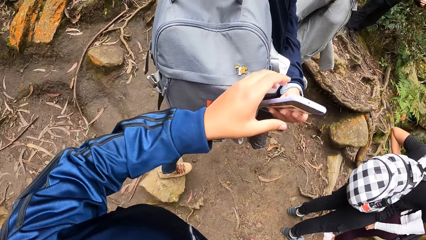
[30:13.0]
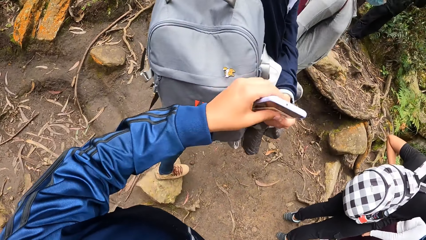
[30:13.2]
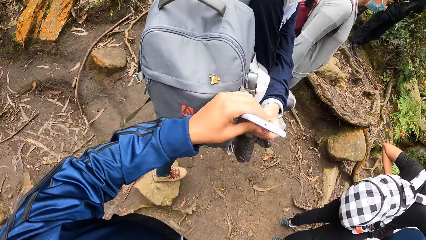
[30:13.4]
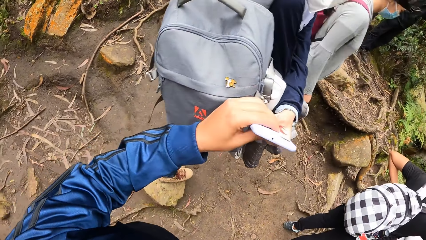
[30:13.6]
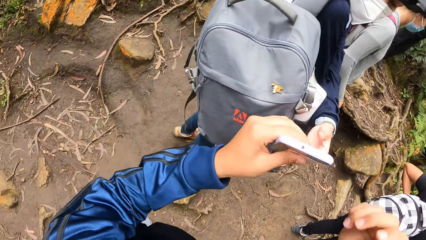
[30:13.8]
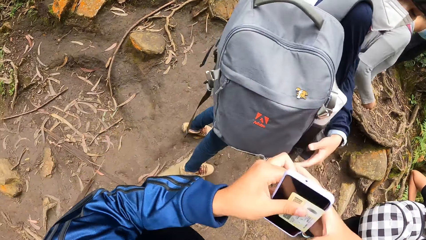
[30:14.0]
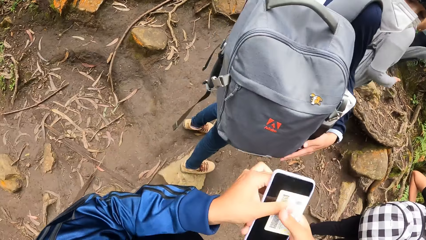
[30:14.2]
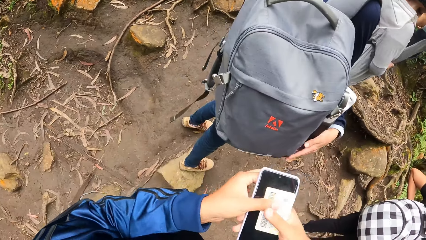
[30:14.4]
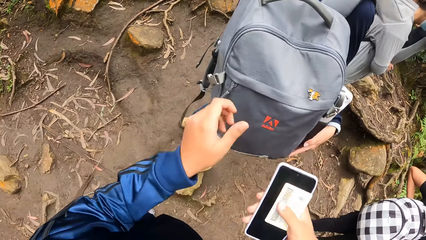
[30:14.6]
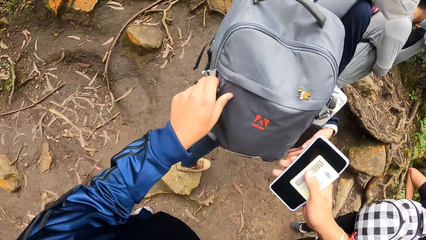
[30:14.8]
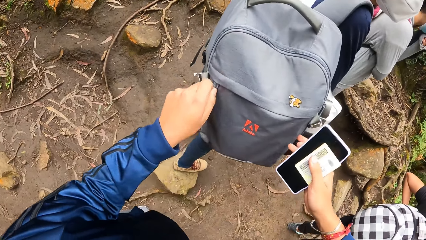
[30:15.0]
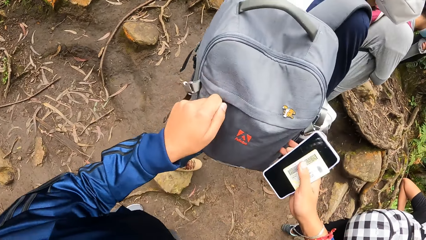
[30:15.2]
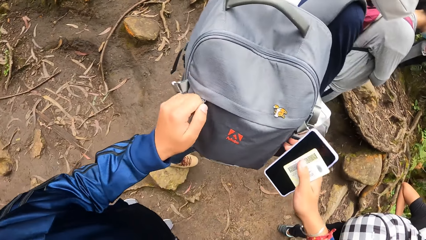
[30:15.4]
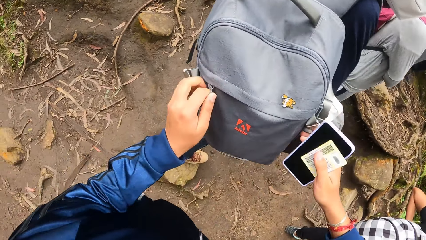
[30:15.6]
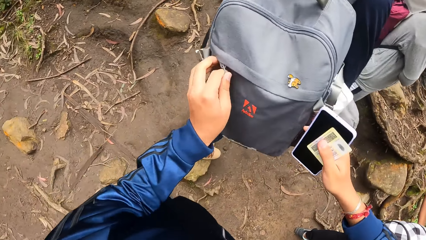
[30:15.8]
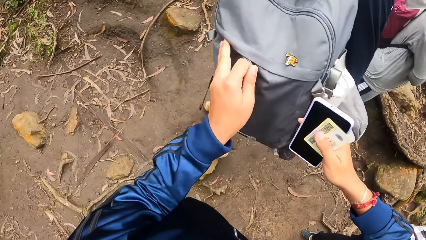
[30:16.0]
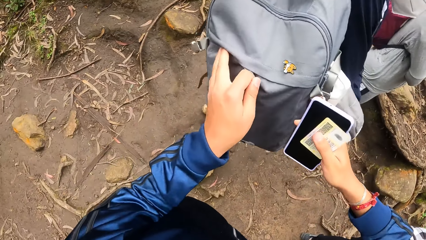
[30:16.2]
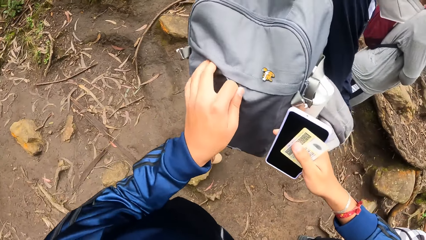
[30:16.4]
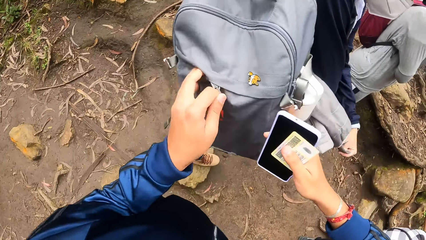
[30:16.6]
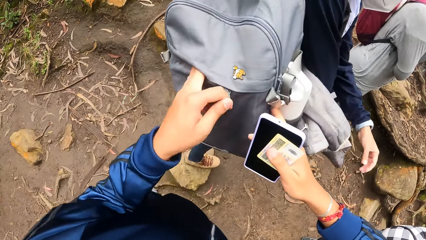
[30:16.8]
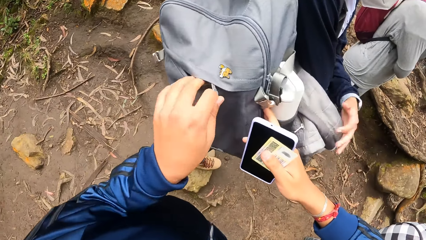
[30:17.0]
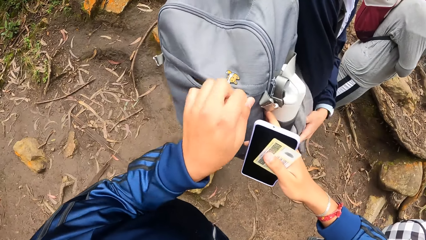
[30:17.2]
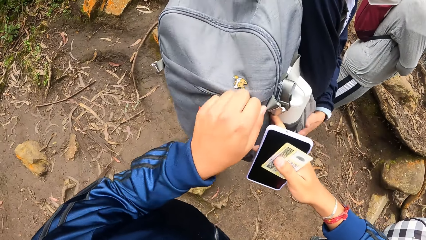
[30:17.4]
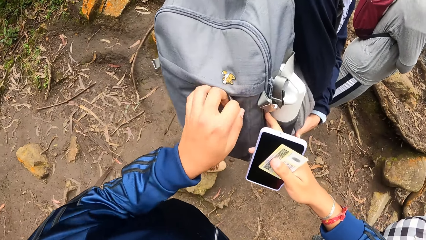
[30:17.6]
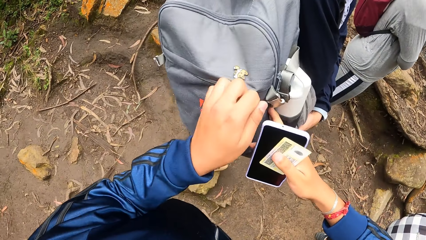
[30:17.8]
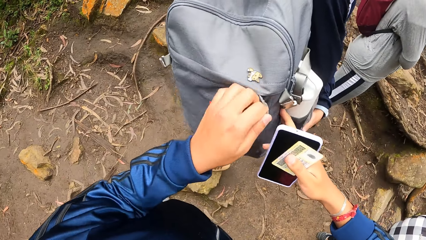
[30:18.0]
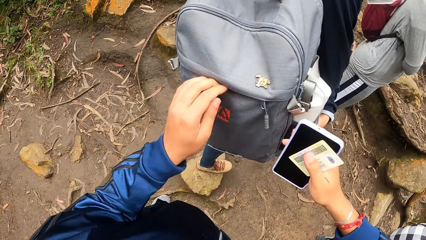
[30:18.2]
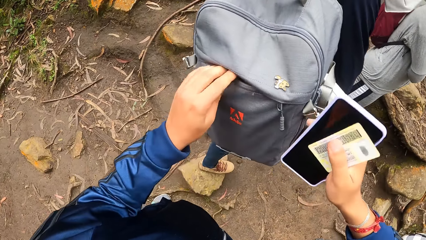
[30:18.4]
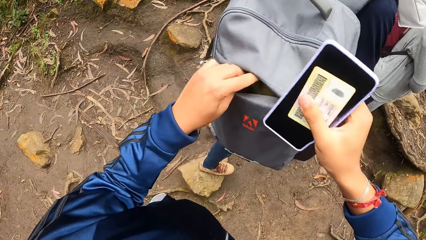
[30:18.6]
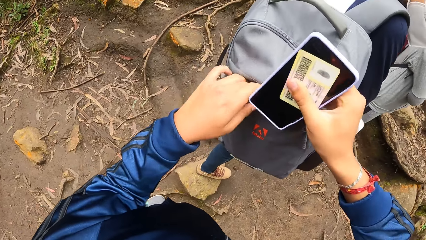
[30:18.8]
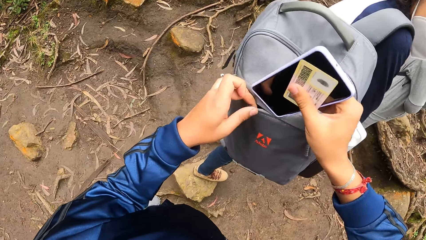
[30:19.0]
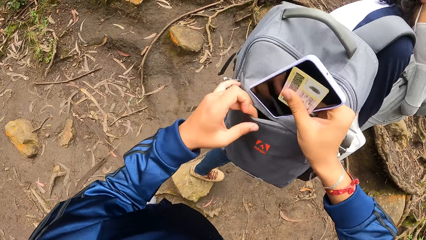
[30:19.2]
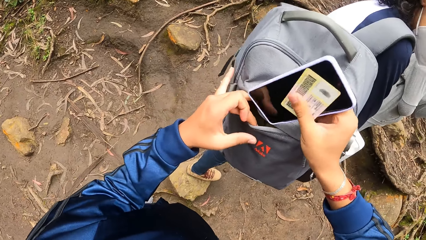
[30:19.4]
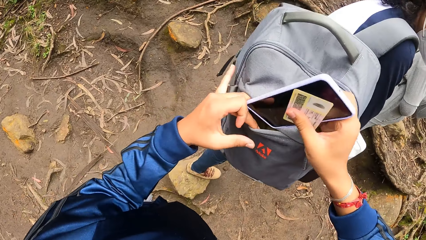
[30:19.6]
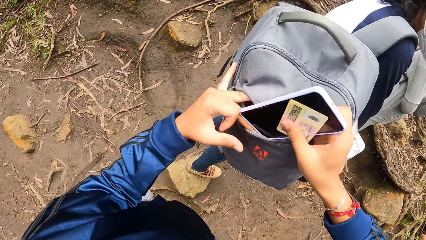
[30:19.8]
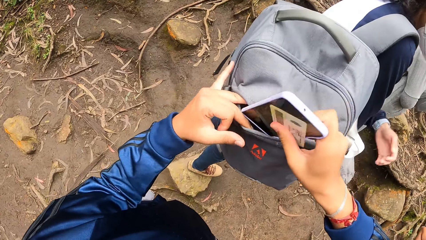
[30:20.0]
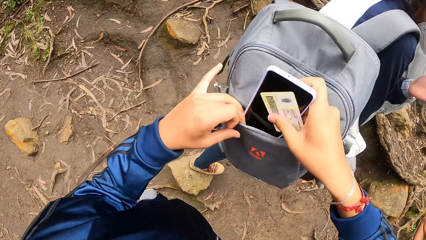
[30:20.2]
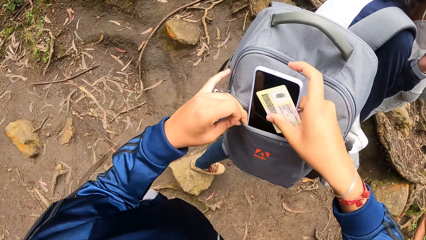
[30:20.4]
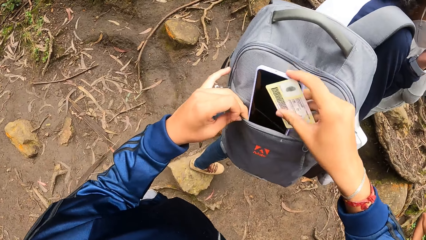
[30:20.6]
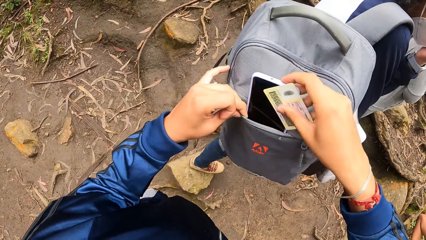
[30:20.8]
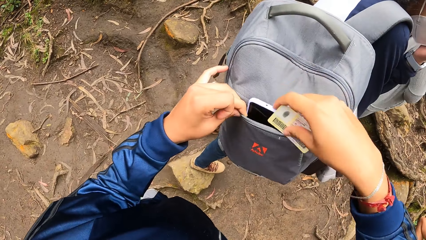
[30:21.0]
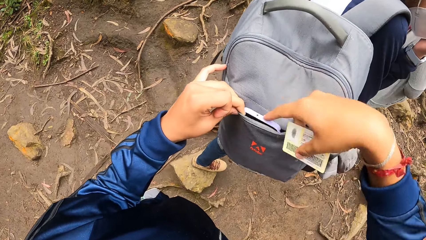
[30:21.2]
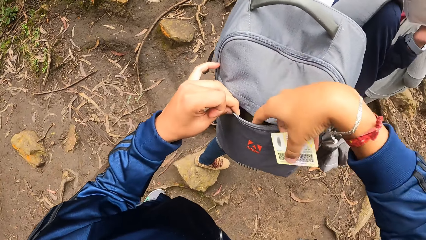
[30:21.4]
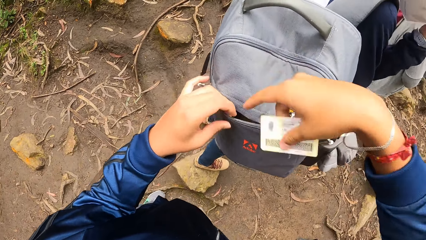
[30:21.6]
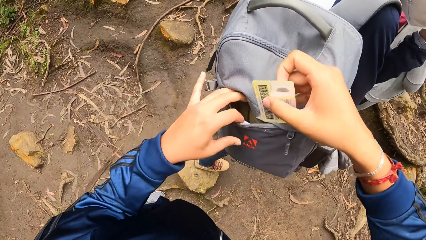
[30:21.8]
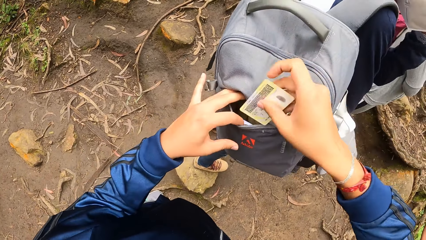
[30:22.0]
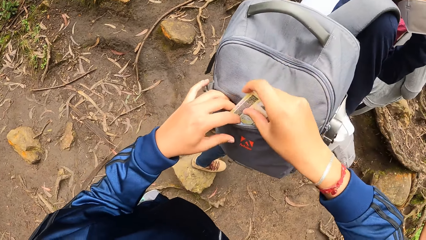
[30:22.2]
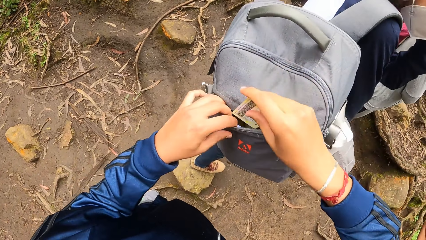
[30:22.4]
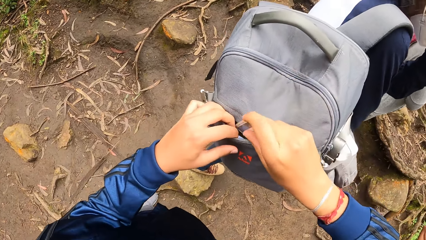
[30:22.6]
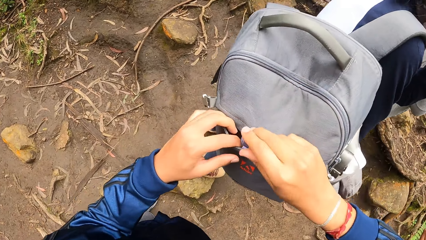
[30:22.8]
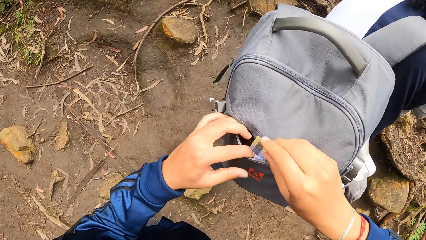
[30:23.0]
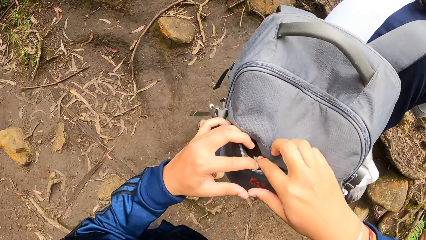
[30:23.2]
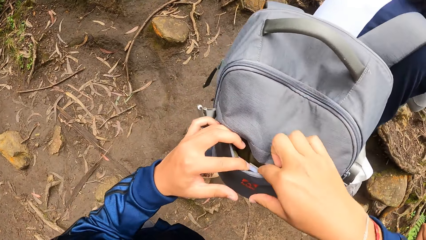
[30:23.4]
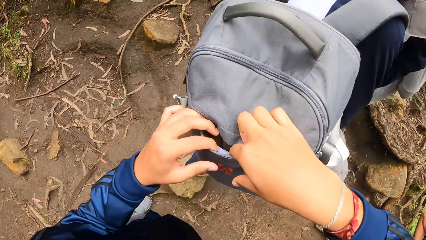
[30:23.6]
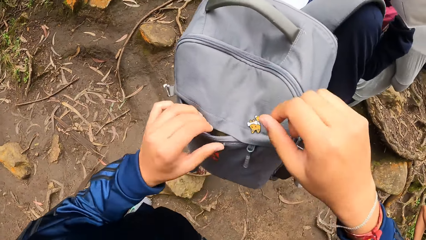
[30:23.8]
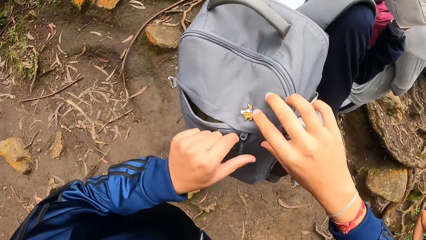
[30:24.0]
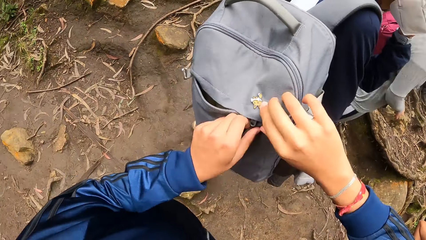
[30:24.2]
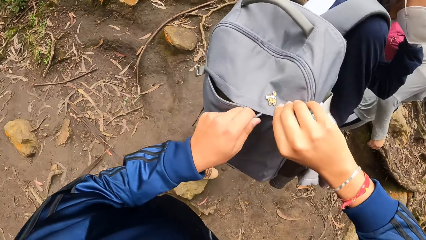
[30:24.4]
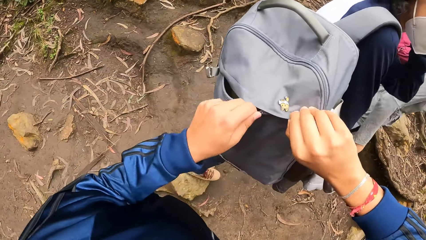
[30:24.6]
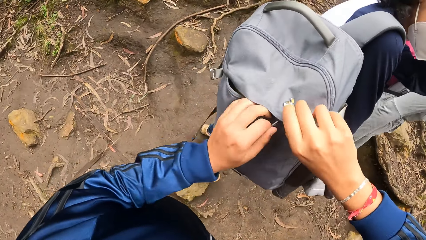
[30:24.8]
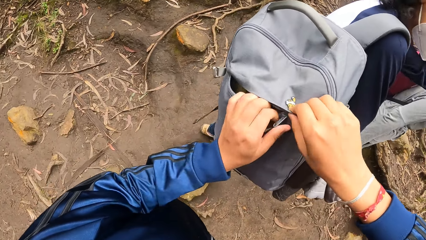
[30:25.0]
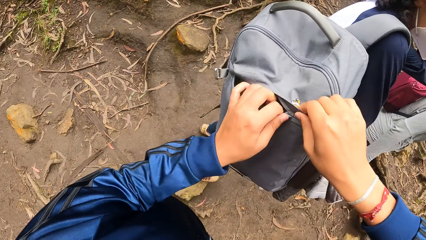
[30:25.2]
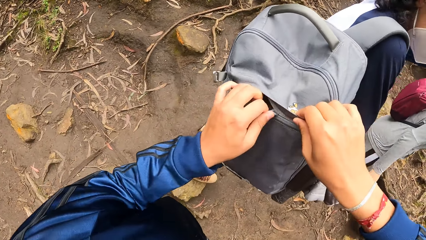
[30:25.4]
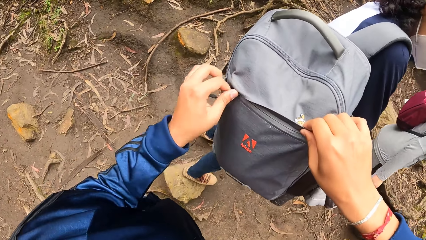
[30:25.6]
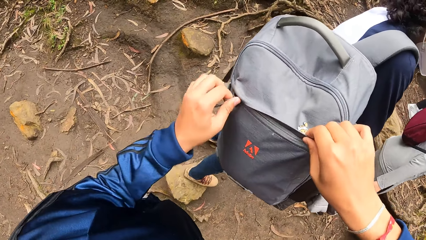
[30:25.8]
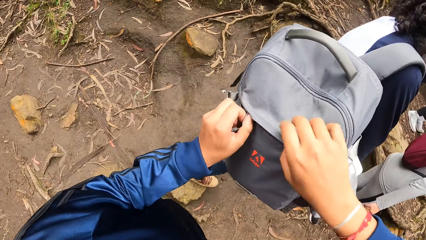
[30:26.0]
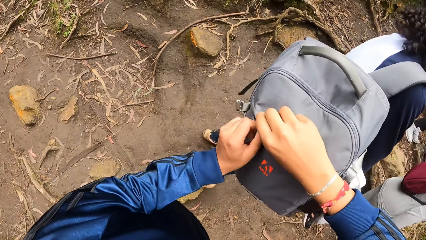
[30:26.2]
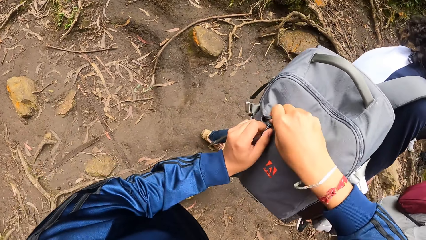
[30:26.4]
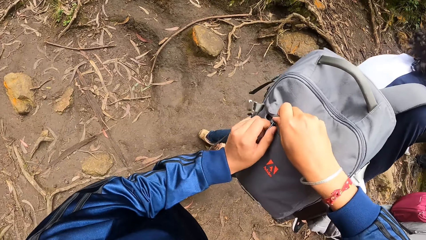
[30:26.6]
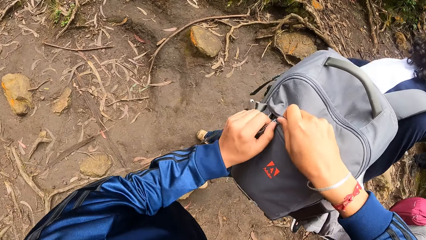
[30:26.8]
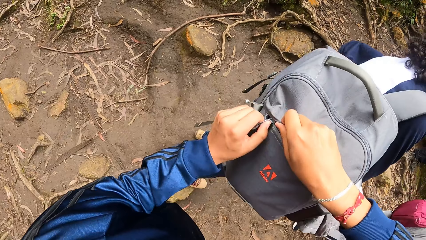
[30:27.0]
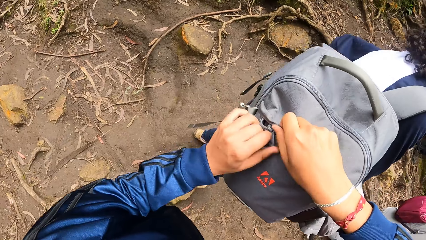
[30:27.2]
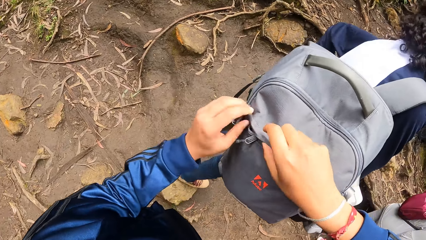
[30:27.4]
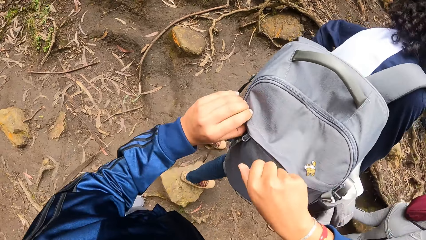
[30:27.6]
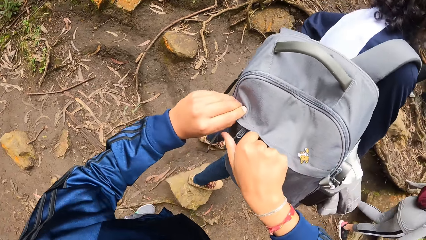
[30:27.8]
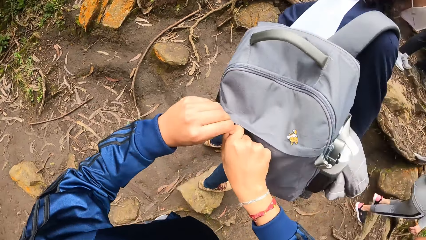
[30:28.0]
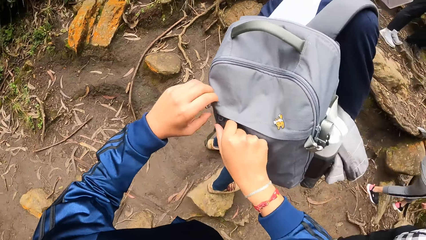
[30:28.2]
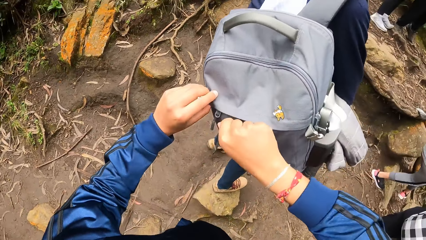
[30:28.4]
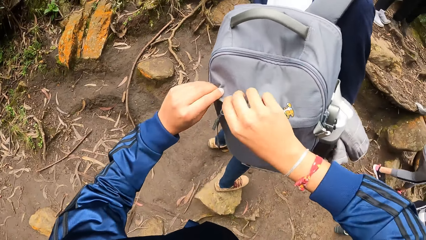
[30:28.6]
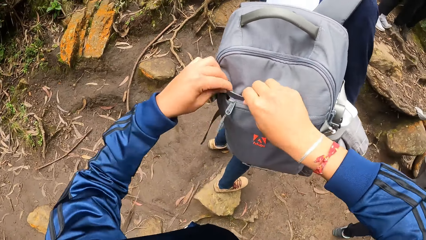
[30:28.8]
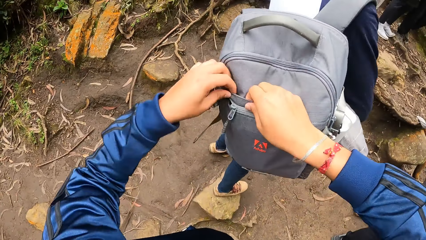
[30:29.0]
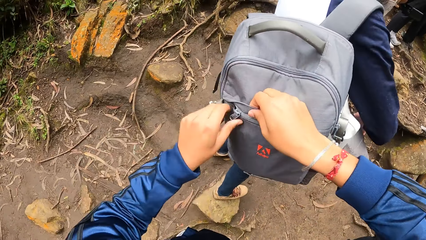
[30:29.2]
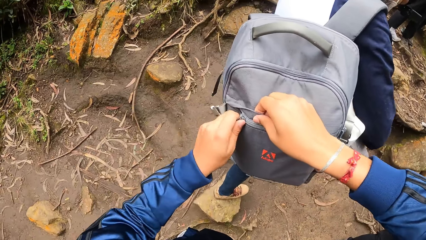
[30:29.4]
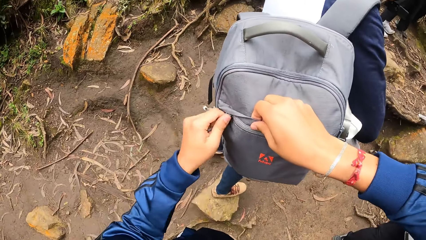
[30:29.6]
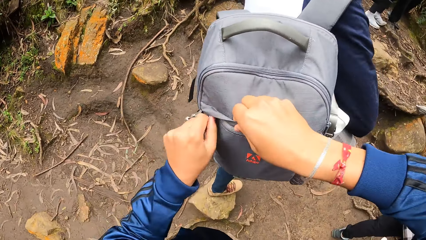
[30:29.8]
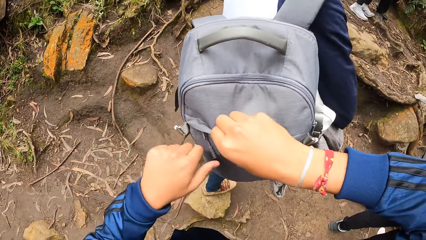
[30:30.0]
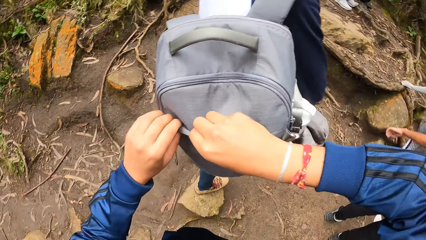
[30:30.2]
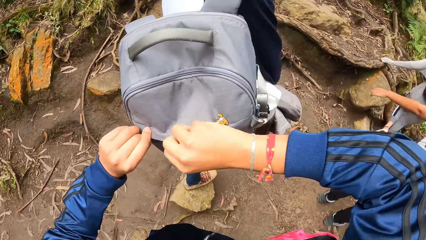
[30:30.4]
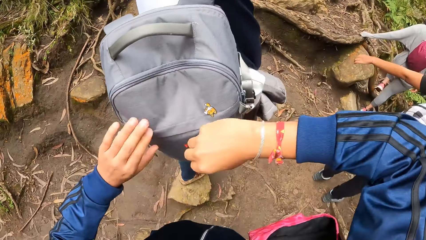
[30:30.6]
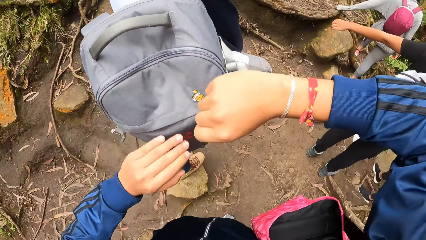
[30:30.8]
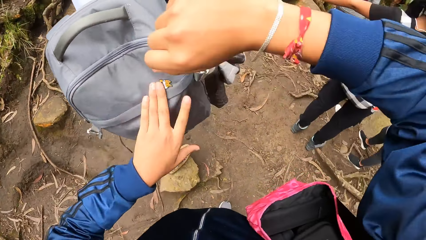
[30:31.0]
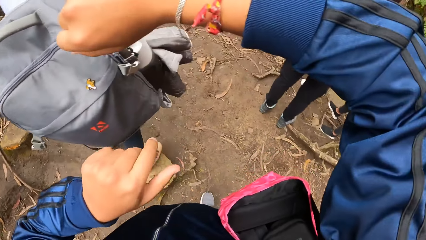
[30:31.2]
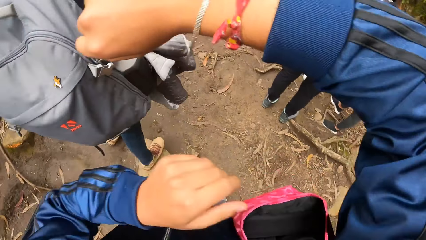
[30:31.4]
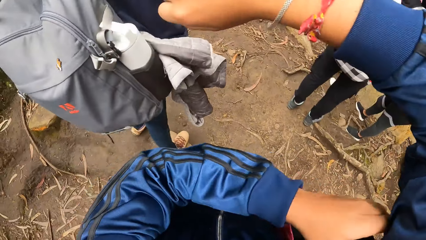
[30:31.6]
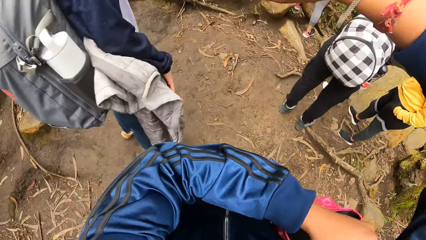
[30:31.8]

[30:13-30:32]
The camera wearer takes the phone with the card from the woman's left hand with her left hand. She passes the phone with the card from her left hand to her right hand. She unzips the bag with her left hand. She holds the bag with her right hand. She places the phone with the card on the bag with her right hand. She places the phone in the bag with her right hand. The woman moves a hand. The camera wearer places the card in the bag with her right hand. She zips the bag with her left hand. She zips the bag with her right hand. She zips the bag with her left hand.
